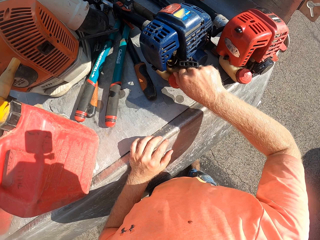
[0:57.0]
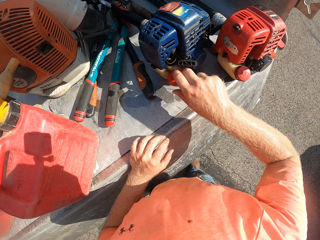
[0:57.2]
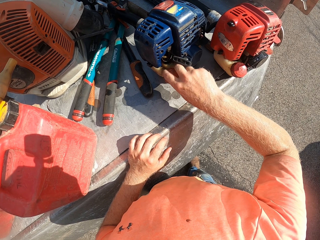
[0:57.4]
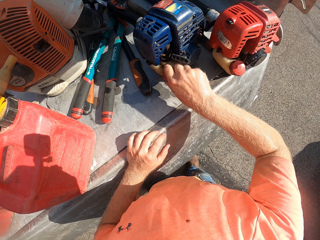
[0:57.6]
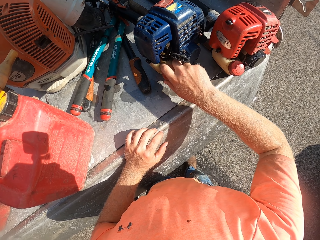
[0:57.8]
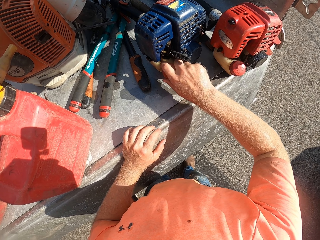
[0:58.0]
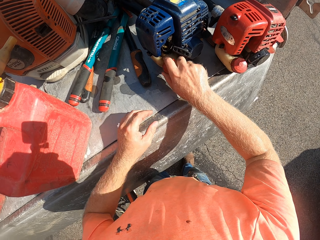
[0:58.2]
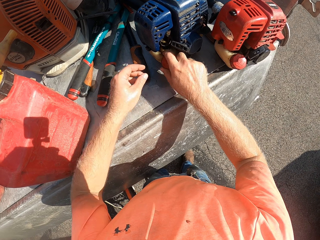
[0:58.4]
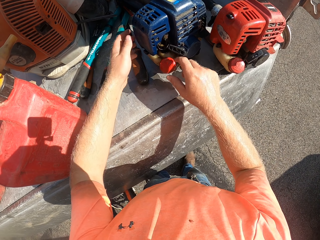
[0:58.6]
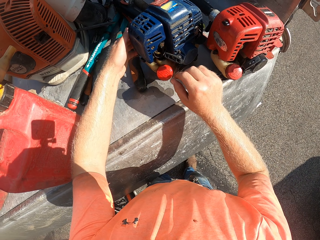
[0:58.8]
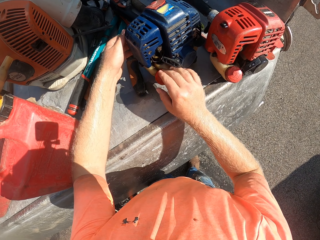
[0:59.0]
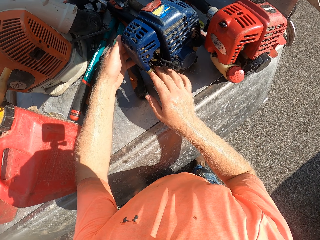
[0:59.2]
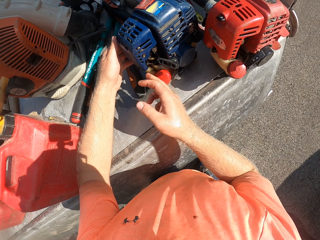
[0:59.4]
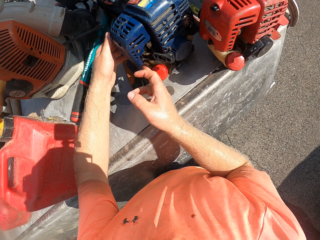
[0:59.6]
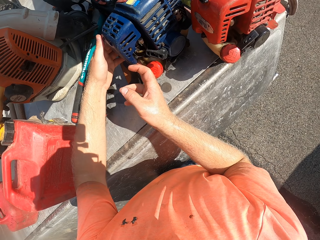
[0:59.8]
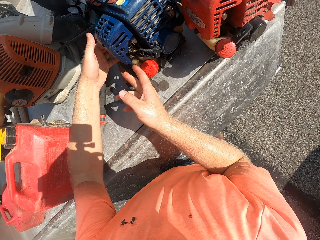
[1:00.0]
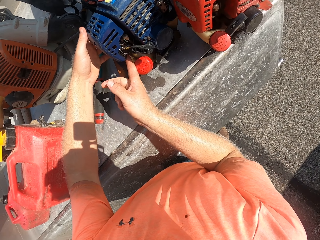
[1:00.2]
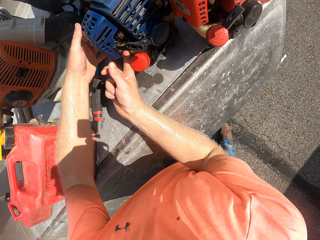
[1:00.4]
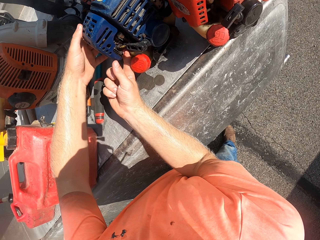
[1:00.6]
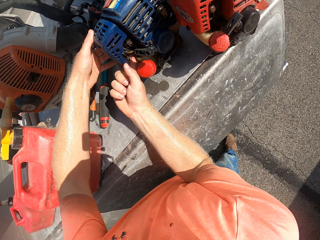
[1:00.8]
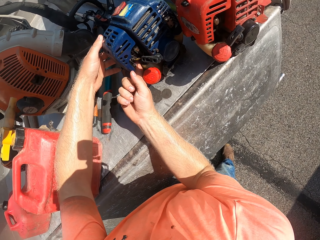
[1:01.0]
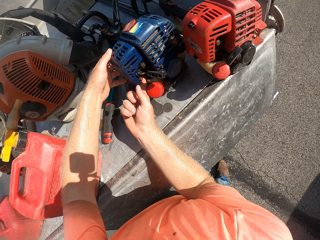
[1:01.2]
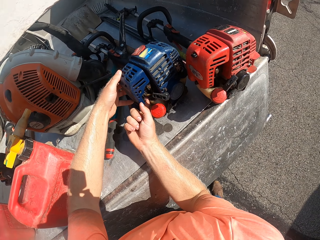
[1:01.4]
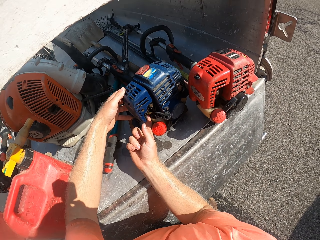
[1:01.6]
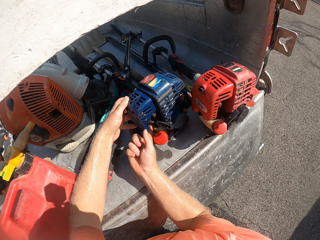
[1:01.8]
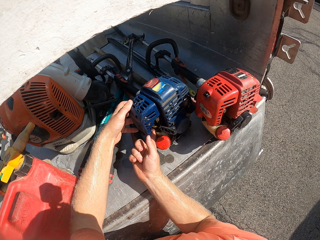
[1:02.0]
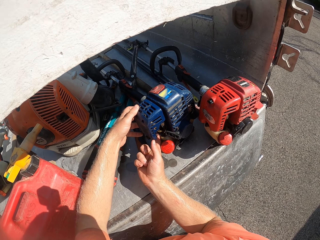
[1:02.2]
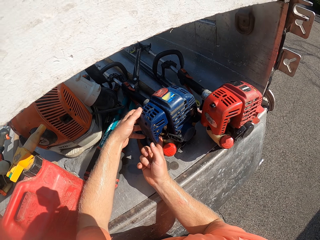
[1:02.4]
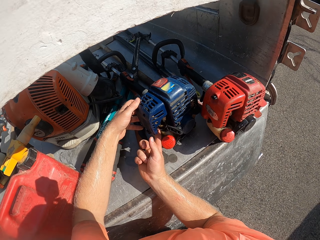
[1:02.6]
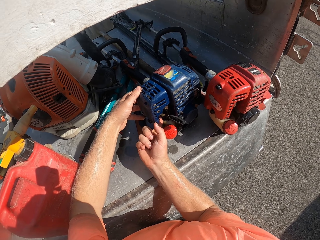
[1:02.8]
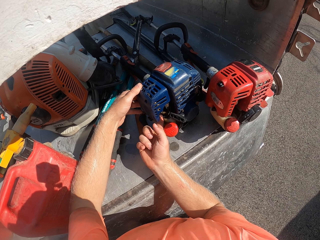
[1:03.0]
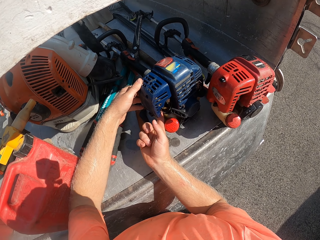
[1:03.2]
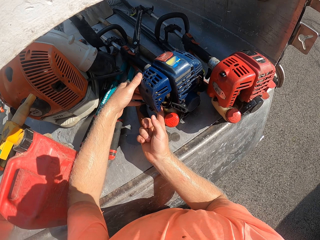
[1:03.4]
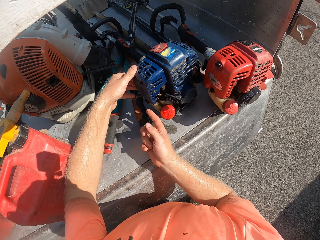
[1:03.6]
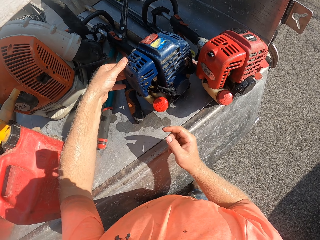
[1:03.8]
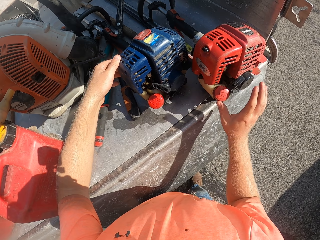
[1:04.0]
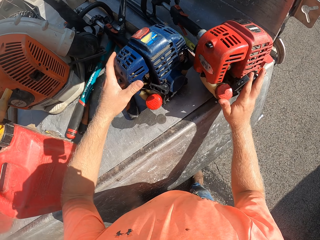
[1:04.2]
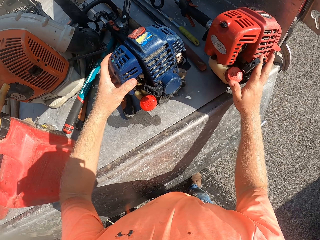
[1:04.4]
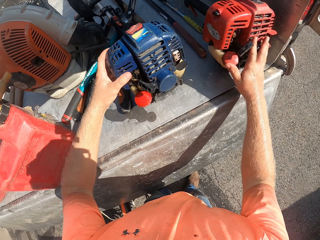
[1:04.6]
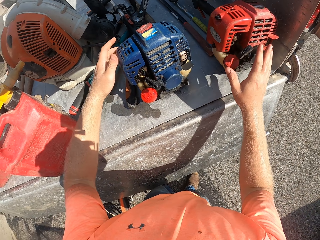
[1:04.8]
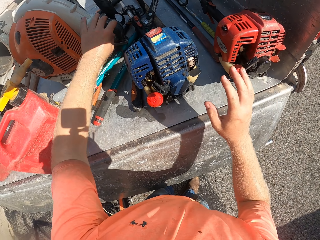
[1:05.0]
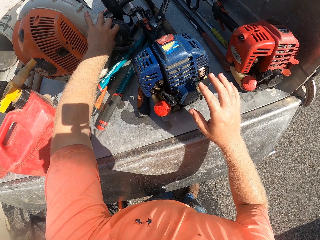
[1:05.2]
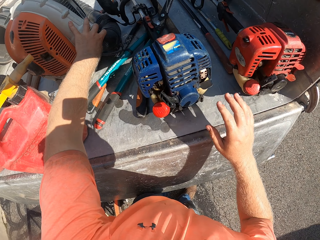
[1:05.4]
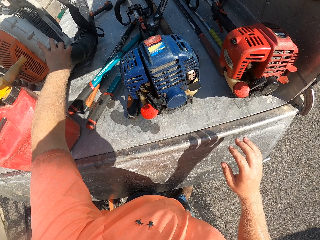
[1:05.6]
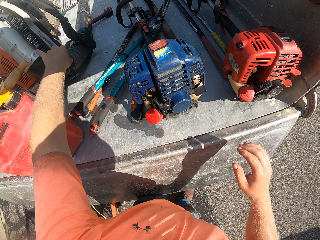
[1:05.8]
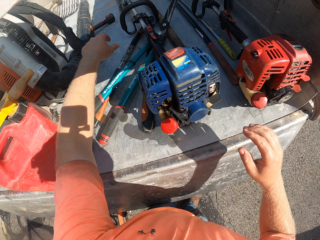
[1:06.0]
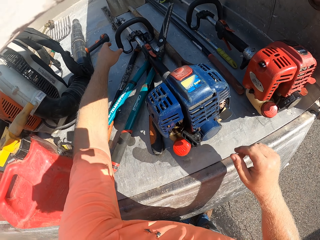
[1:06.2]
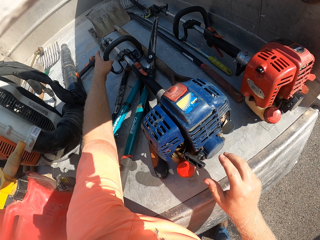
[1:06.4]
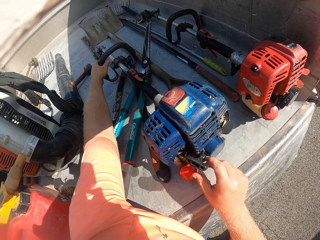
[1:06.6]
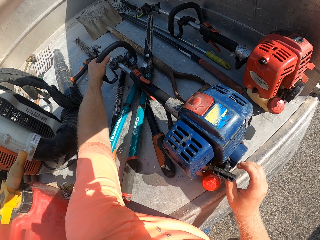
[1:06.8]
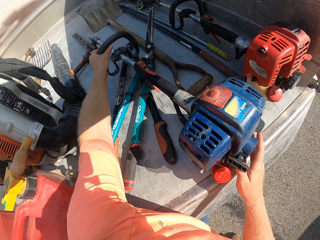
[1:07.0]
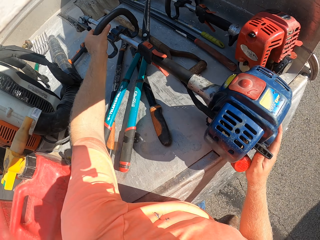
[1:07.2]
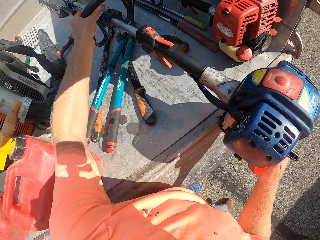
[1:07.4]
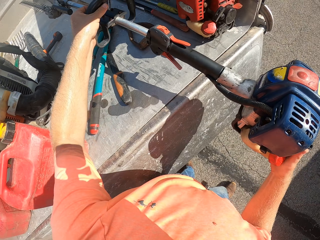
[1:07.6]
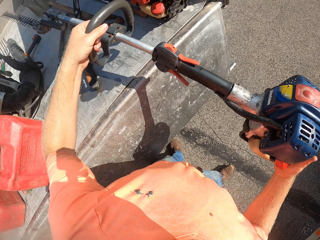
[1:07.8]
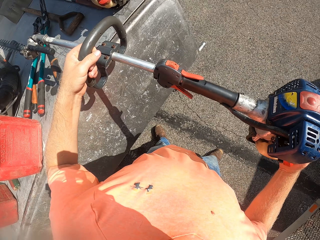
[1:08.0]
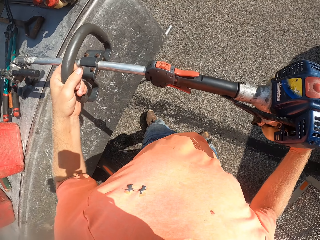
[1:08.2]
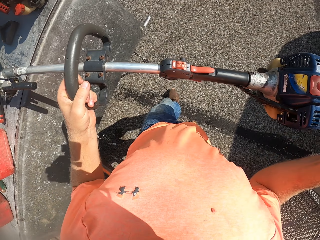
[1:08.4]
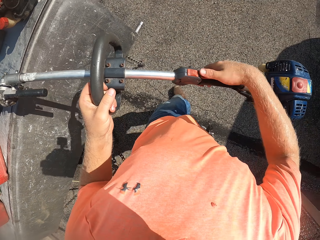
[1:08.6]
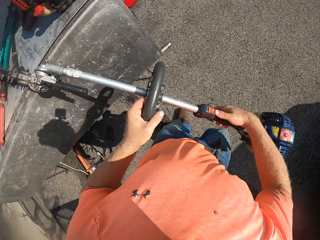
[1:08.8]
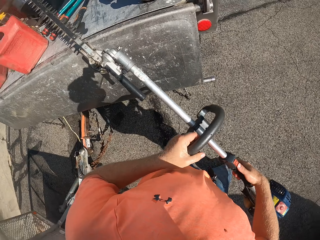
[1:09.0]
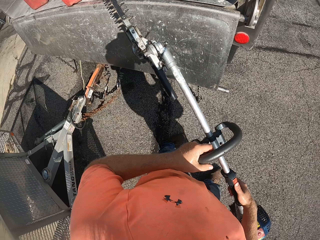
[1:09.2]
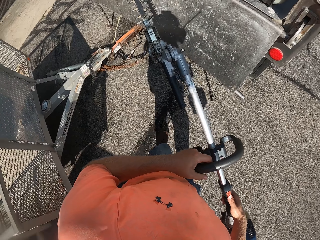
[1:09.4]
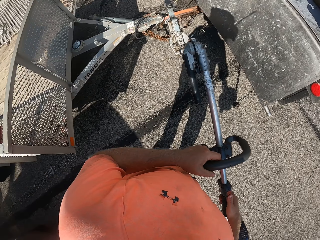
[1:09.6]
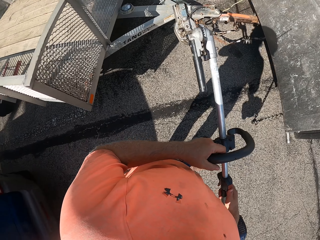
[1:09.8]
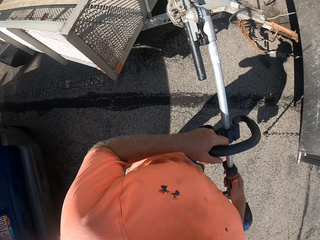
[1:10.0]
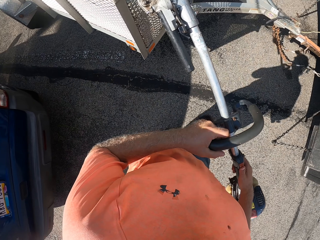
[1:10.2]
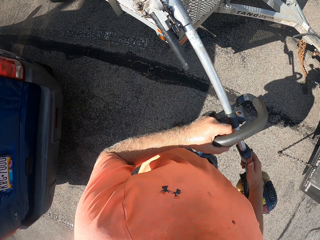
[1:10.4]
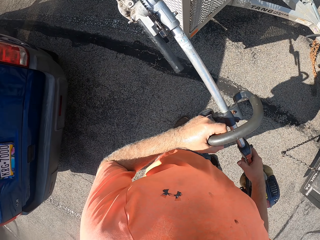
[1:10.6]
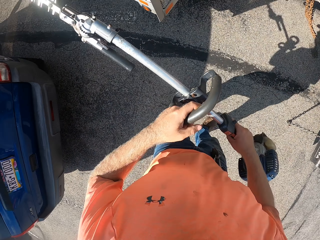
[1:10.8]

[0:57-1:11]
The camera wearer checks the grass trimmer with his hands. He pushes the grass trimmer with his right hand. He pushes a vacuum machine with his left hand. He lifts up the grass trimmer from the cargo bed with his hands.

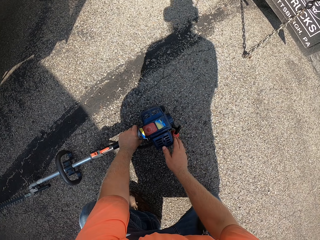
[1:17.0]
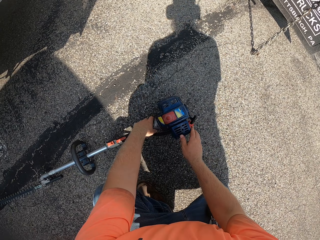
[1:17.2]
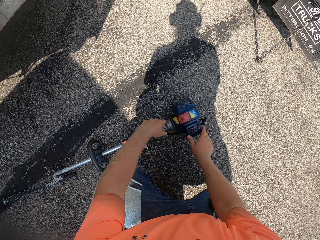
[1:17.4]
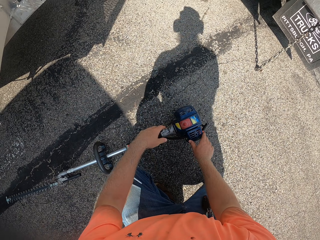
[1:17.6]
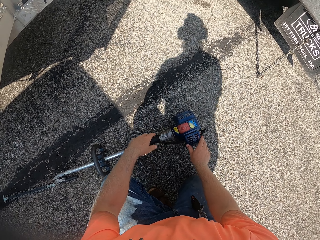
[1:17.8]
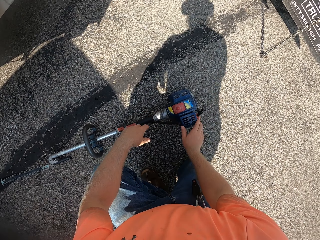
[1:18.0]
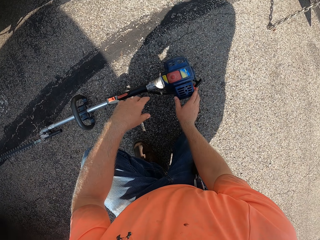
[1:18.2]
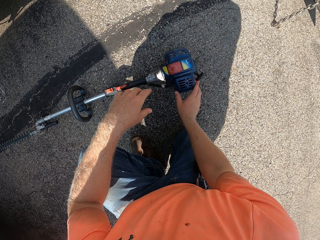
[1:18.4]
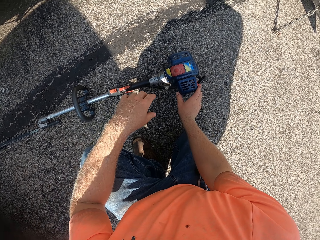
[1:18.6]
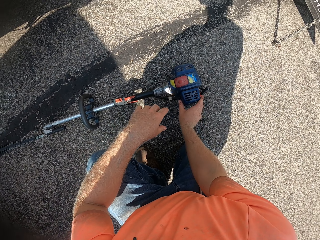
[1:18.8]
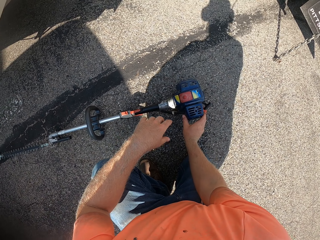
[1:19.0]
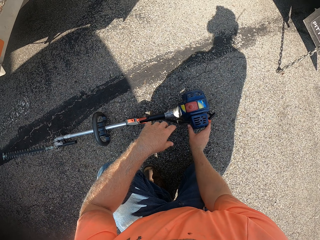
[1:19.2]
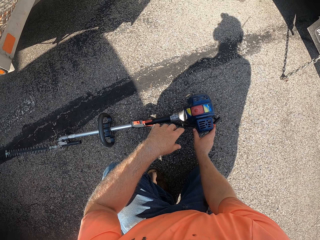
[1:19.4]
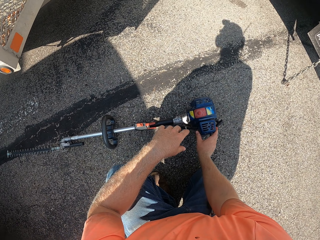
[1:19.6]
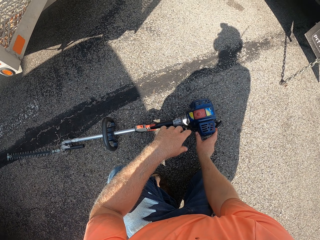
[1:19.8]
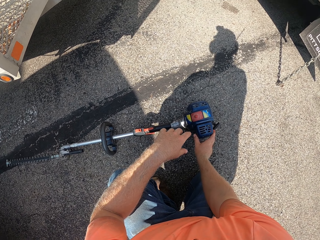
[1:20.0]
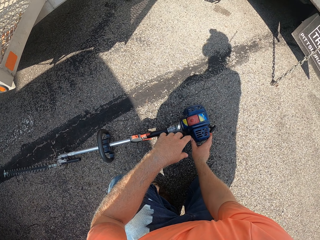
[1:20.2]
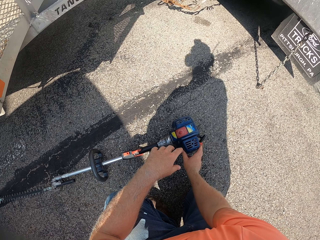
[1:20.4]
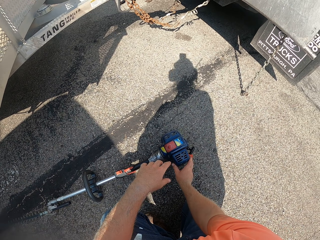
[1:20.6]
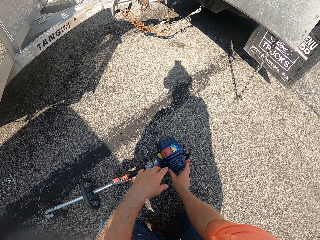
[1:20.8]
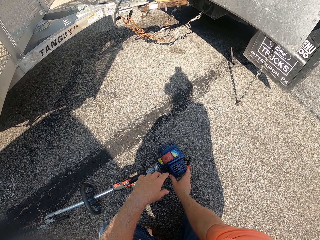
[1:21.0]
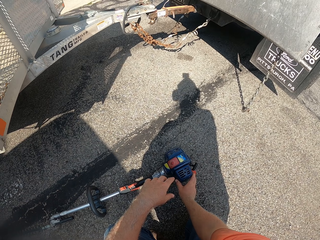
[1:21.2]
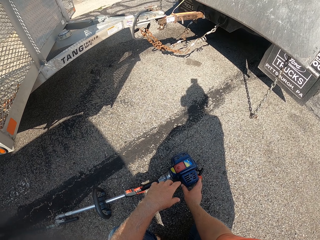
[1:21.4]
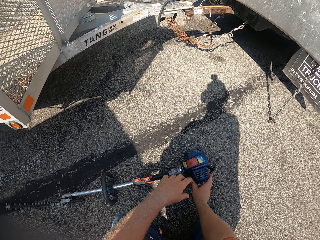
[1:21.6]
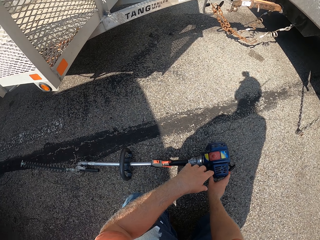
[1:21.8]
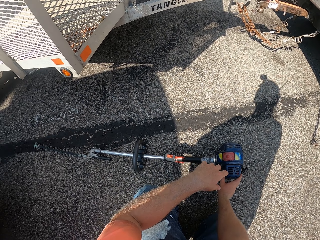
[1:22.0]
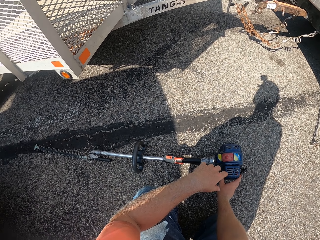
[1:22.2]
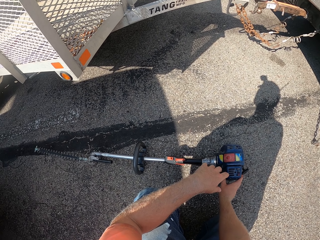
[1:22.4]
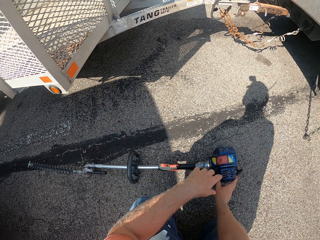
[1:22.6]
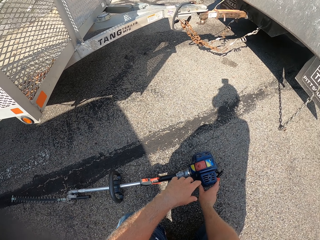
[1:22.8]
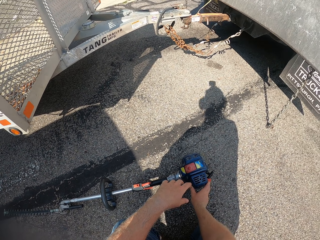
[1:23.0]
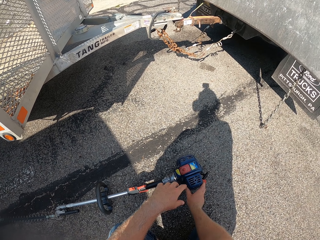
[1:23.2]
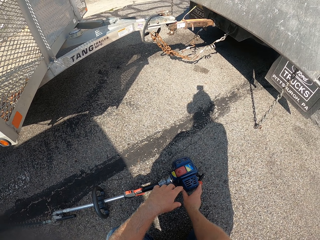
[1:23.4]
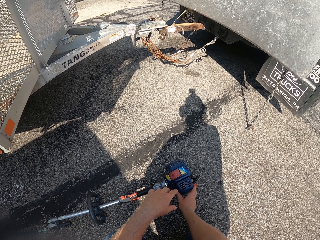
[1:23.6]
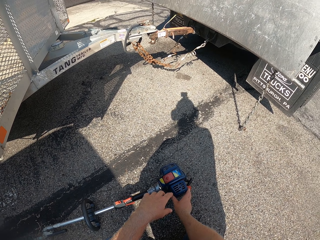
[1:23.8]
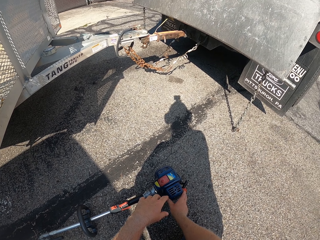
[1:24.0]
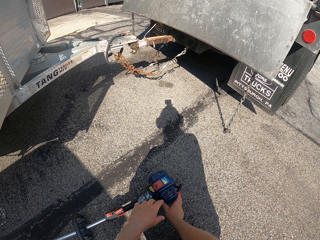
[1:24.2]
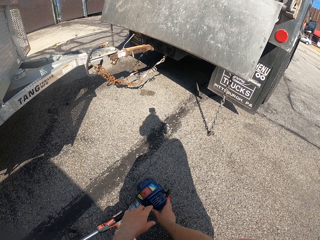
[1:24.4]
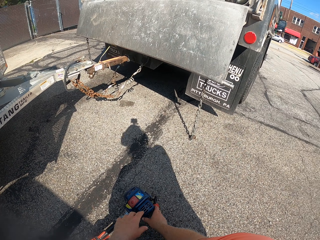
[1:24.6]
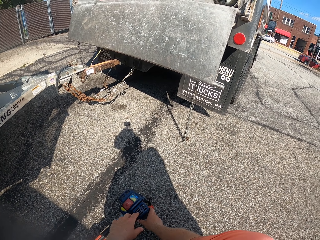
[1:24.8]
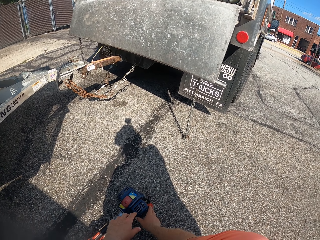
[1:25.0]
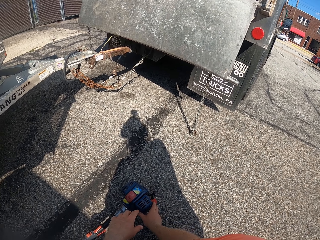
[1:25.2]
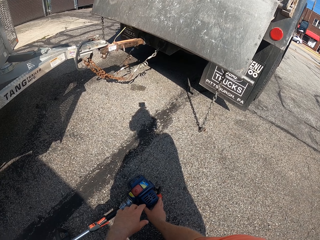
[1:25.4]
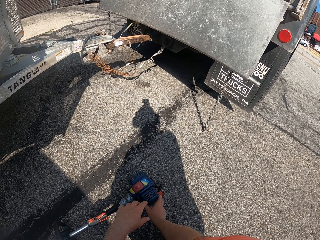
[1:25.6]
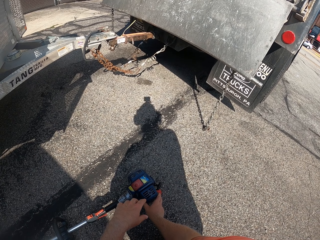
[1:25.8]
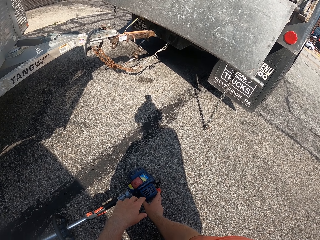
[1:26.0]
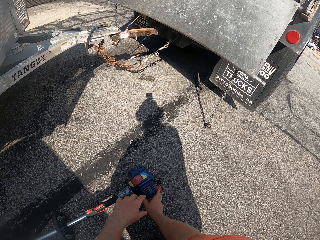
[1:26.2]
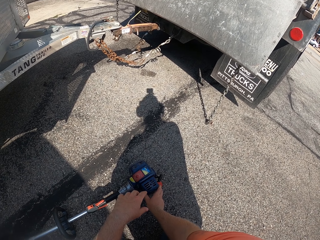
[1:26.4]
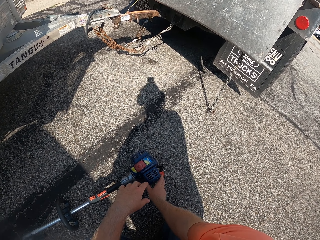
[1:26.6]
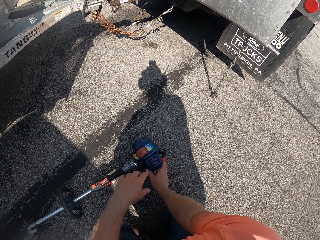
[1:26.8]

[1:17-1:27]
The camera wearer holds the grass trimmer with his right hand.
